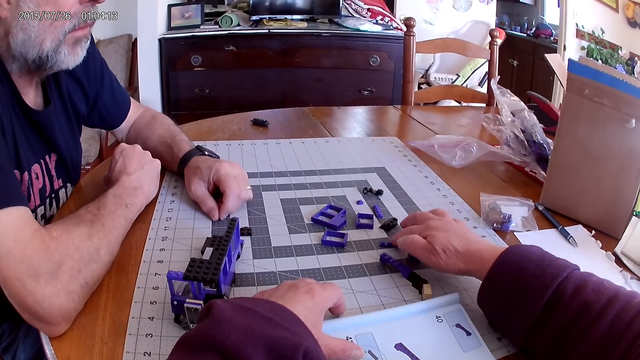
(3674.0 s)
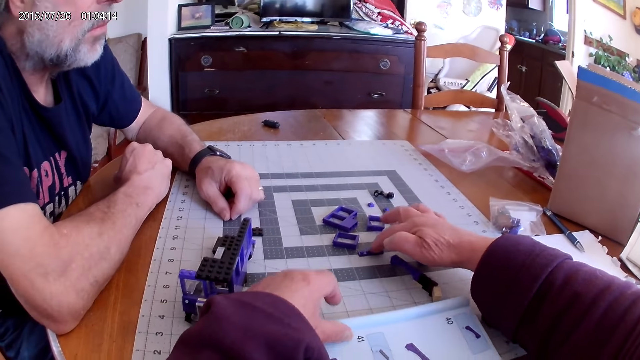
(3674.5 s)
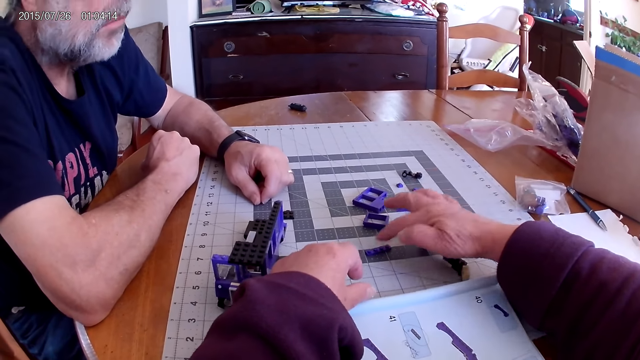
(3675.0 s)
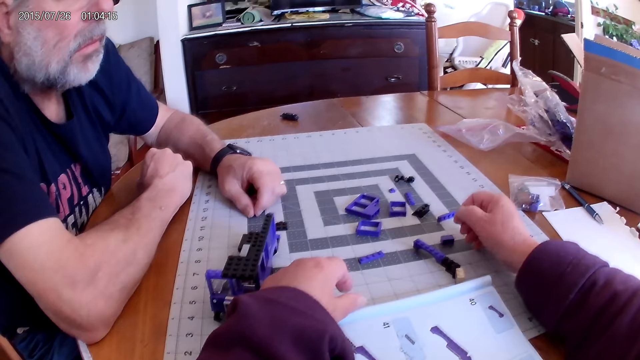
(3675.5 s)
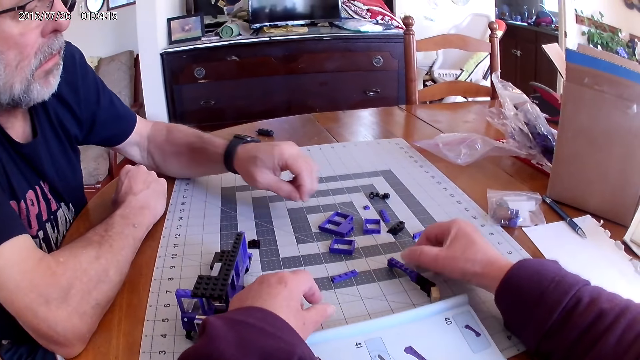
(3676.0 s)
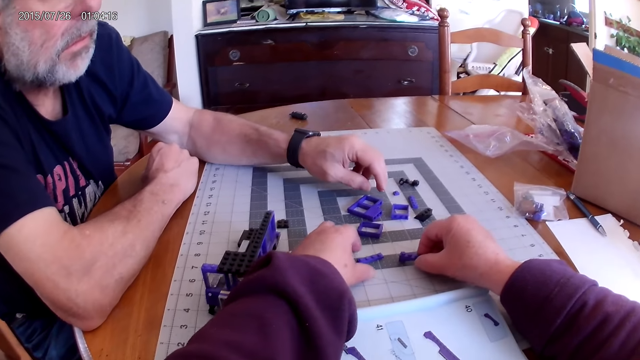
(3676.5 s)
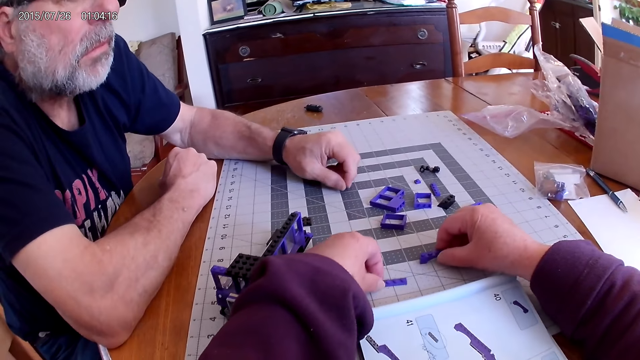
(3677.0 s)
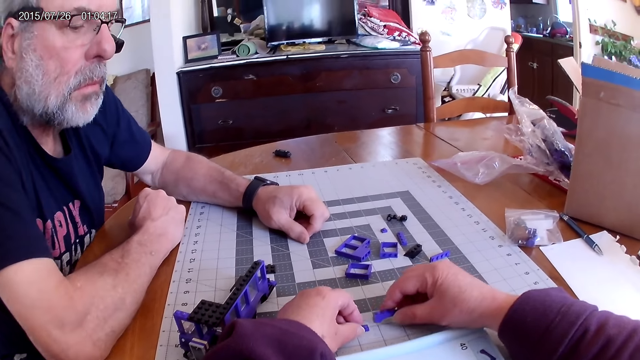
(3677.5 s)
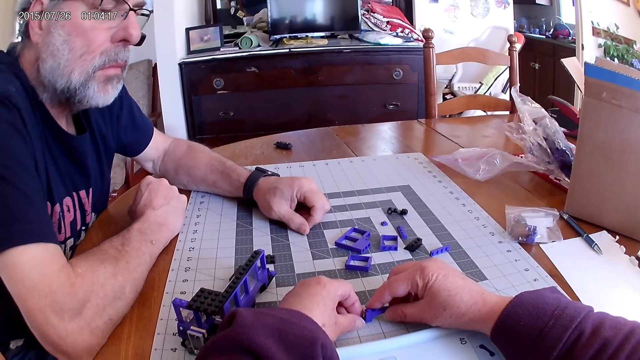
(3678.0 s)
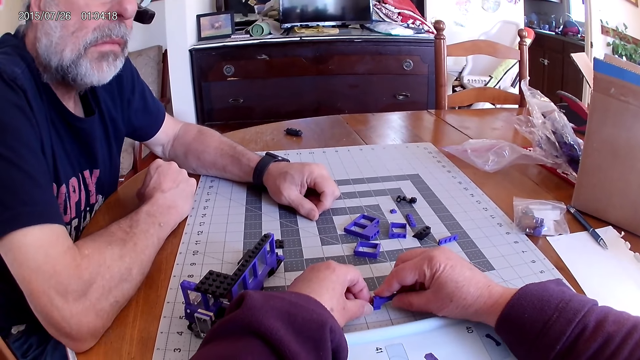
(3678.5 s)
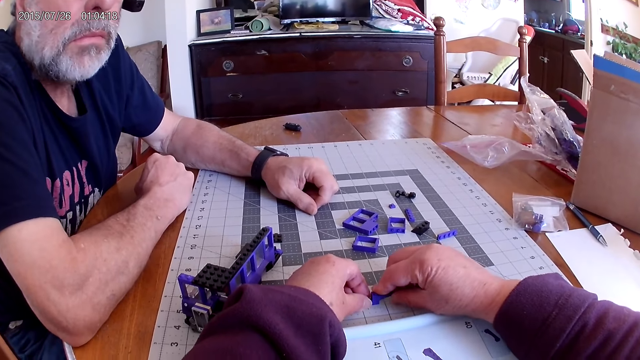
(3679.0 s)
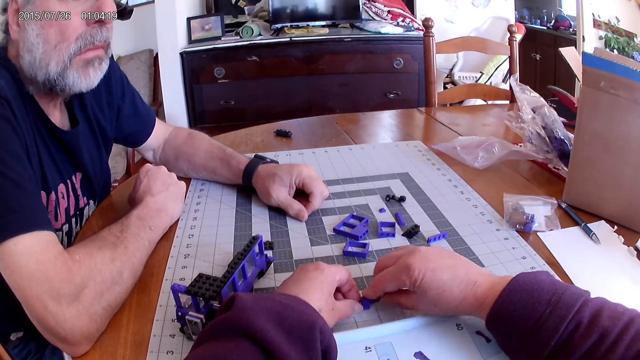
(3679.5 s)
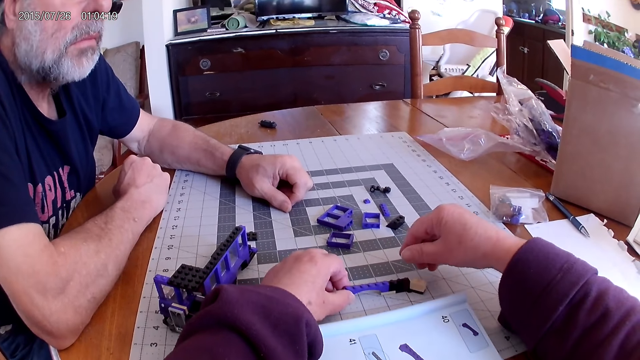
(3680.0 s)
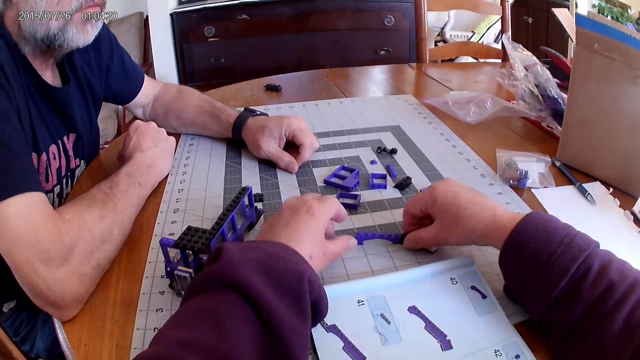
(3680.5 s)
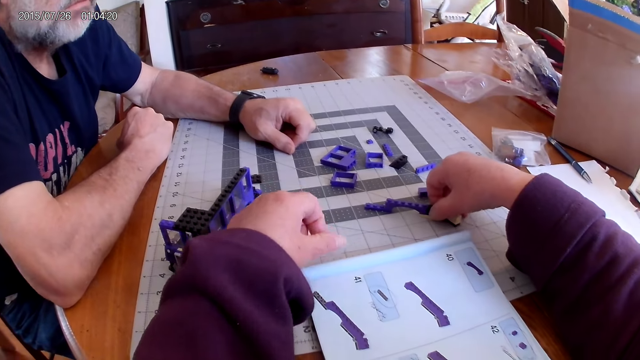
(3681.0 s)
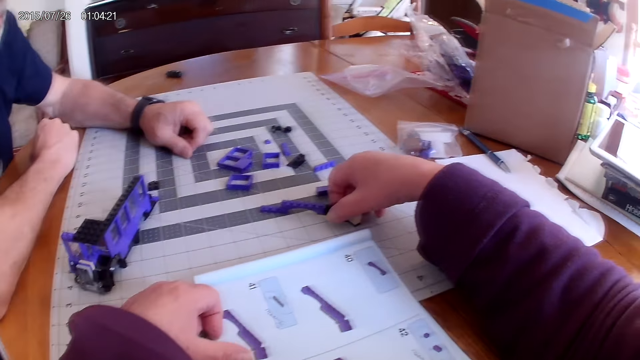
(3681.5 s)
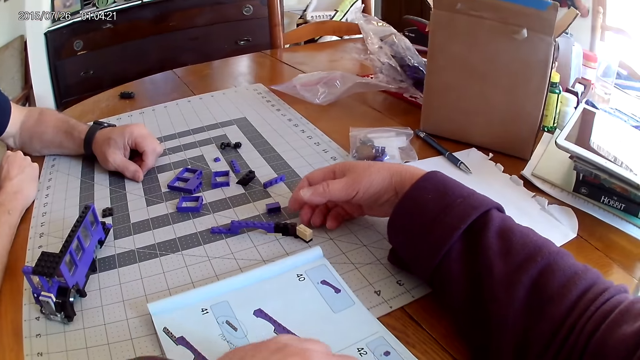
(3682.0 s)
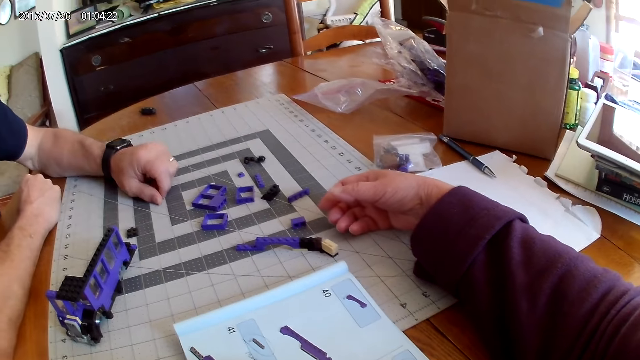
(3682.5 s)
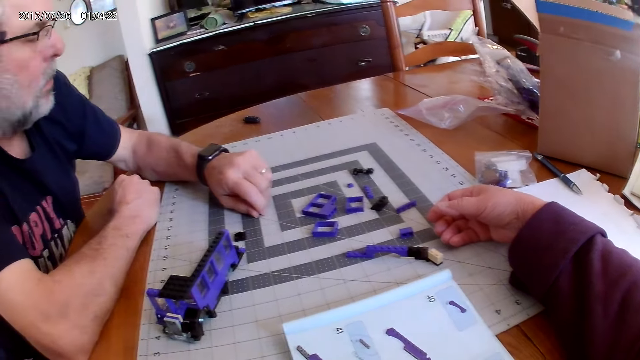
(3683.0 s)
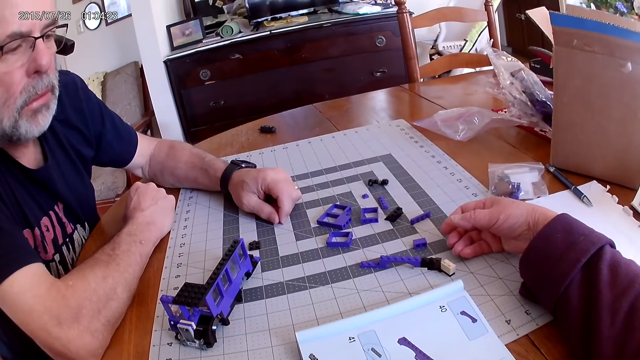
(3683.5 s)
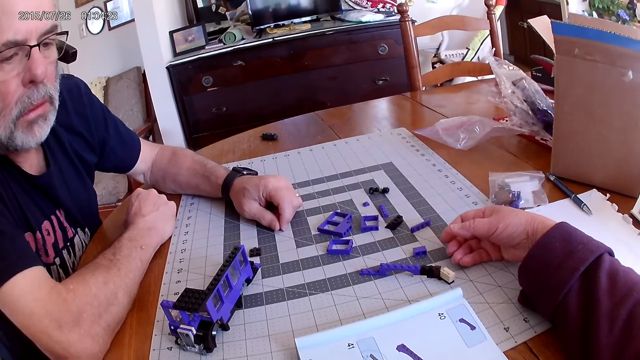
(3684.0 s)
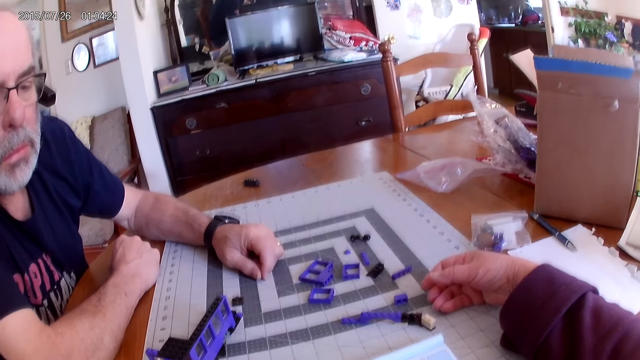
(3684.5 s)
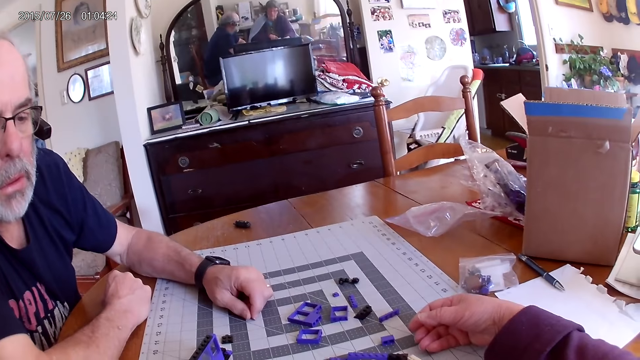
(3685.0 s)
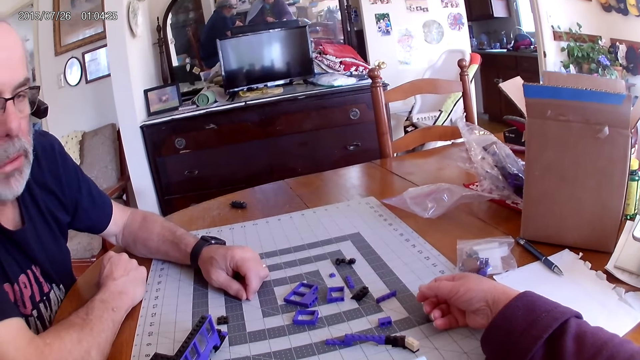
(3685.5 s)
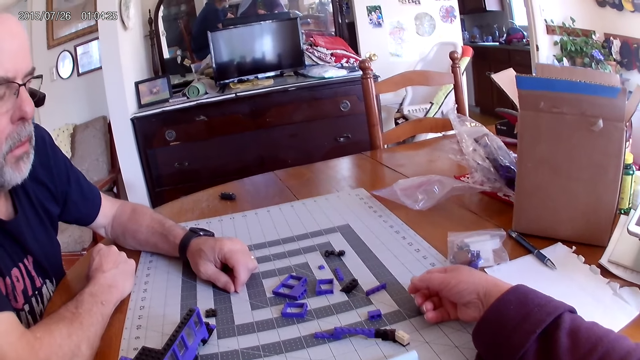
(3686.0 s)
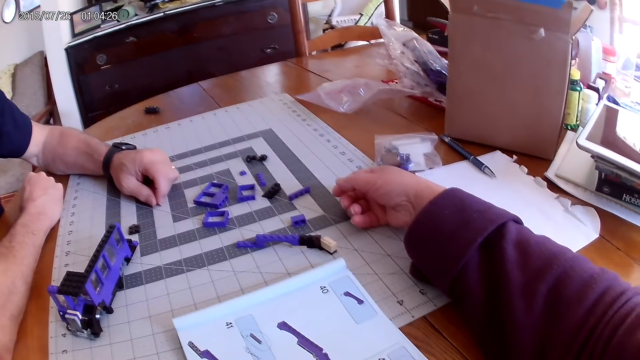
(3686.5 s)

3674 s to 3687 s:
The camera wearer moves a piece of Lego on the pasteboard on the table. They look around. A man moves his hand. The camera wearer touches the pieces. They move the pieces of Lego on the table. They fix the pieces of Lego on the table. They move the pieces of Lego on the table and move a hand. They look at the book. The man looks at the watch. The camera wearer looks around. The man looks at the book.

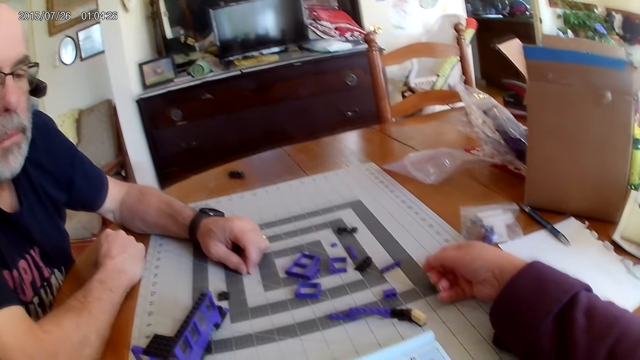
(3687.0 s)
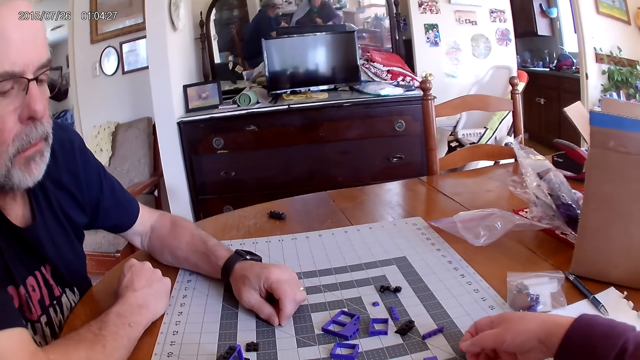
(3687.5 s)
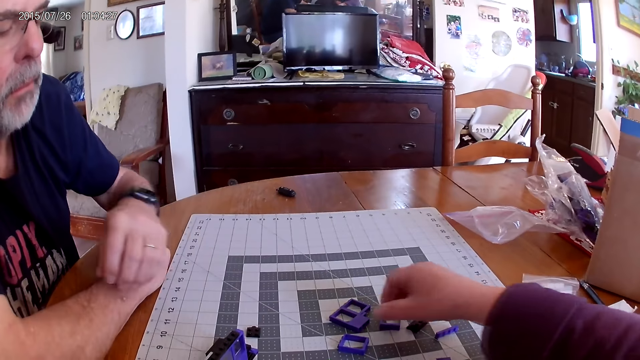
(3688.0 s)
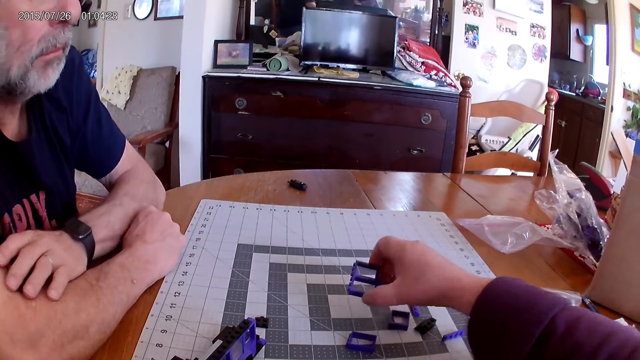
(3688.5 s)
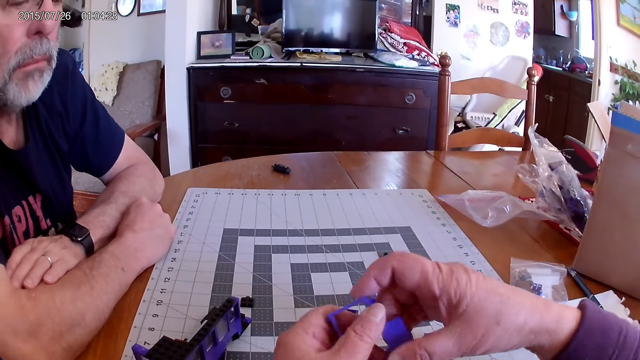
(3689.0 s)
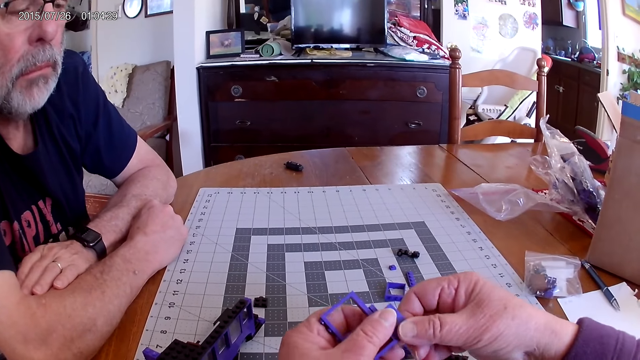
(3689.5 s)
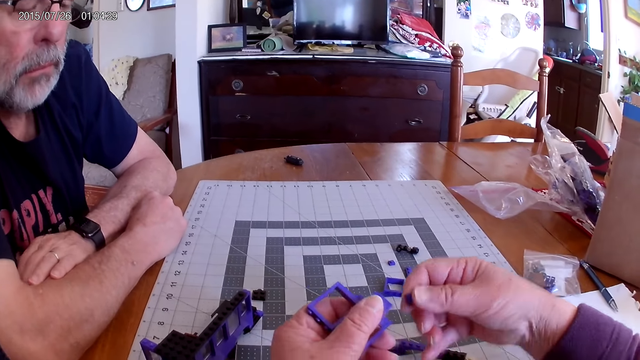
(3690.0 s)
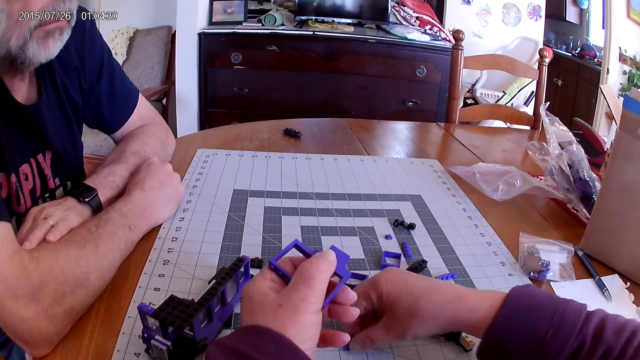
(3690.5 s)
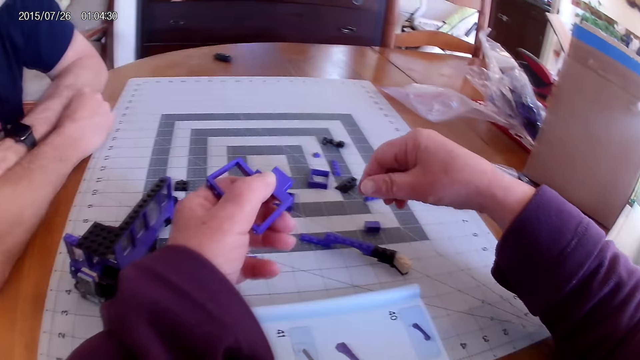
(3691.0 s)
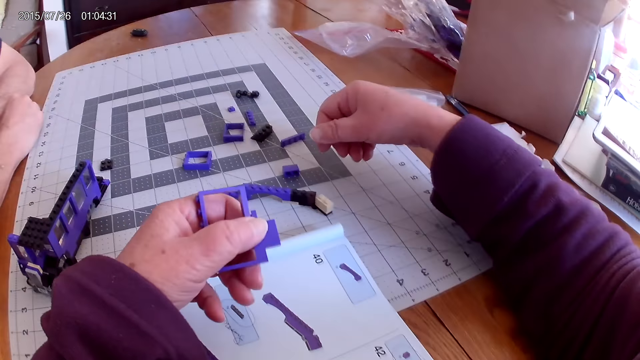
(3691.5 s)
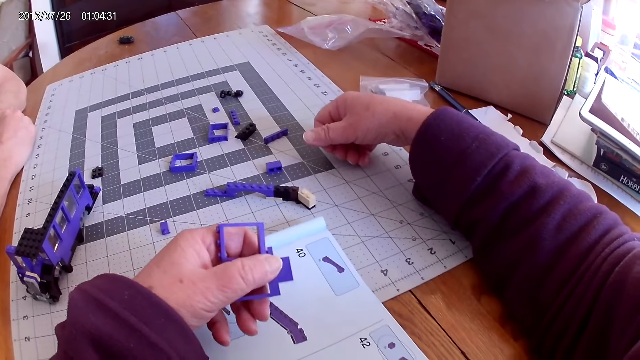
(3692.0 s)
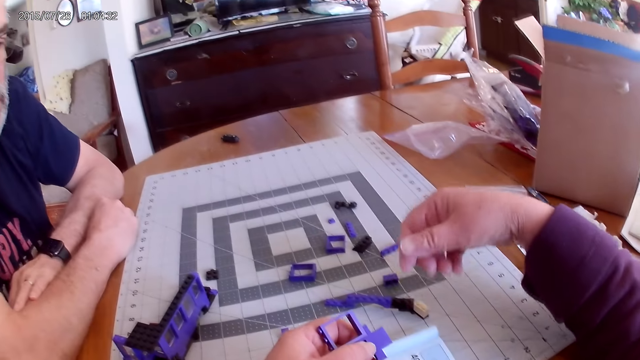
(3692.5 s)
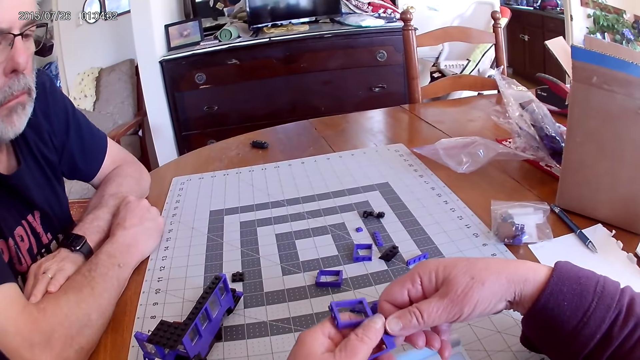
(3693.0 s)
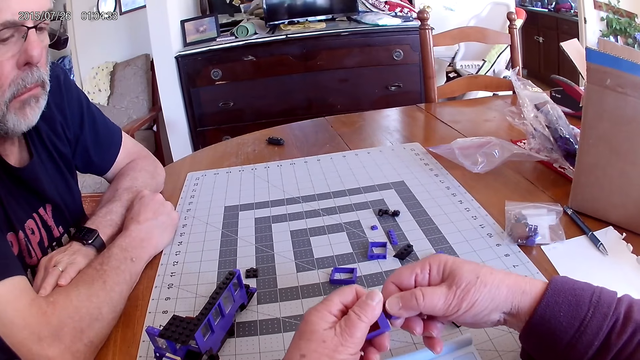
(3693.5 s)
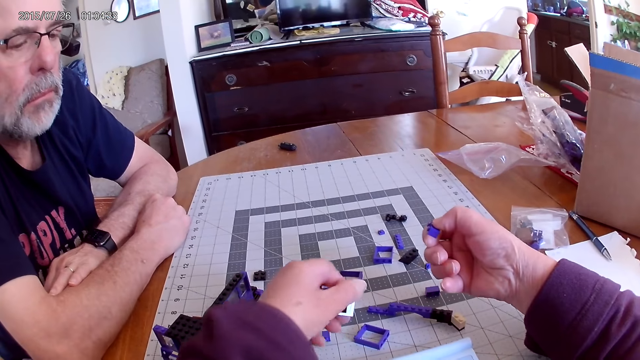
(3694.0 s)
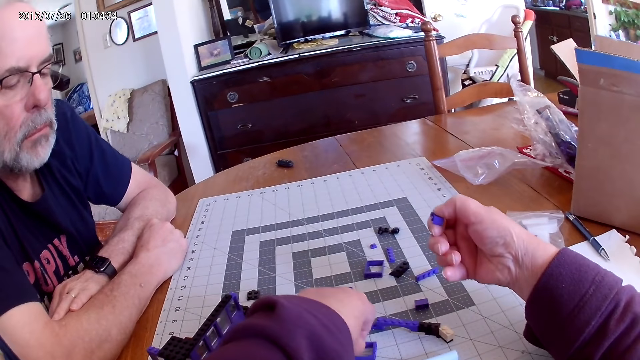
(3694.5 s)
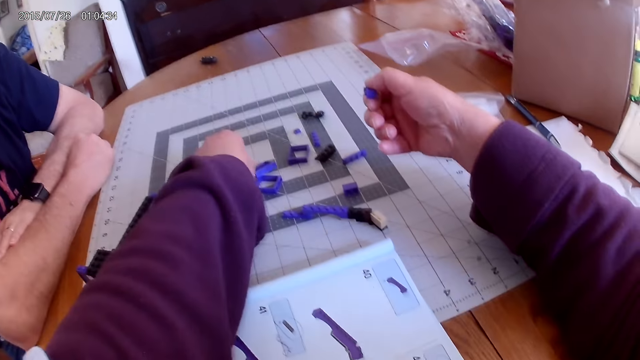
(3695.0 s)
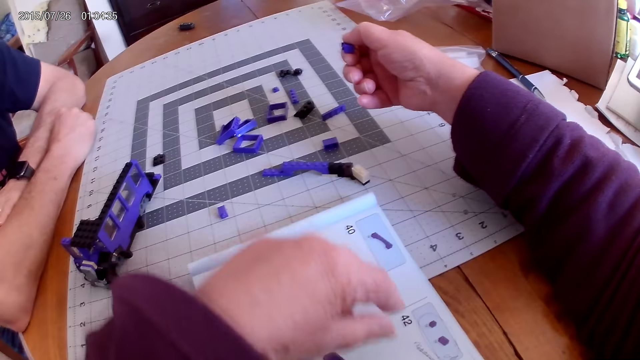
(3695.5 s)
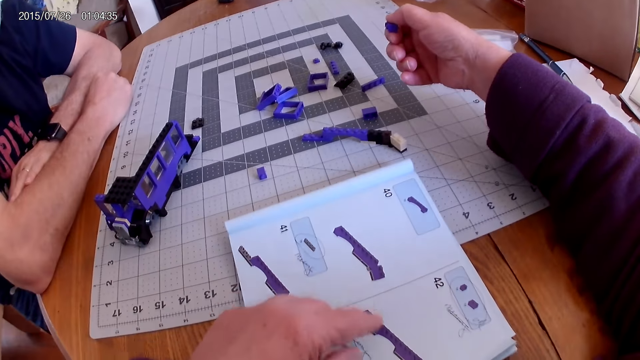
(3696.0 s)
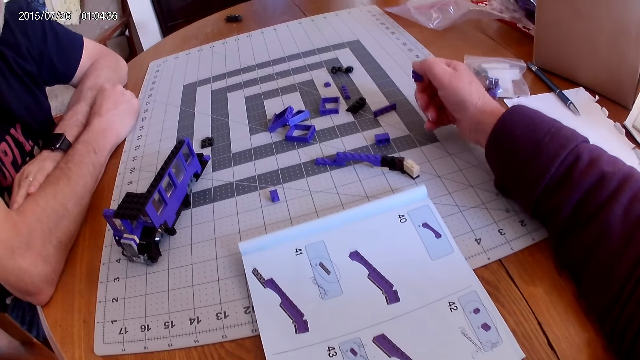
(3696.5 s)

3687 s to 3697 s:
A man moves his hand. The camera wearer picks up a piece of Lego from the pasteboard on the table. They separate the piece of Lego. They put the piece of Lego on the pasteboard on the table. They look around. They separate a piece of Lego and drop a piece on the table. They pick up a piece of Lego on the table, put the piece of Lego on the table and move a hand.
